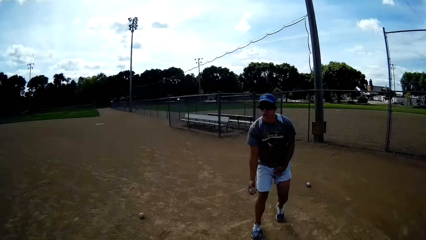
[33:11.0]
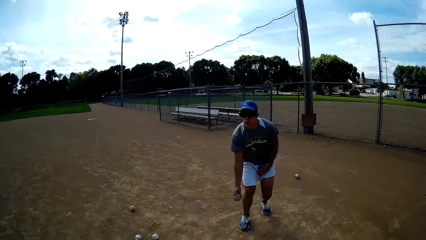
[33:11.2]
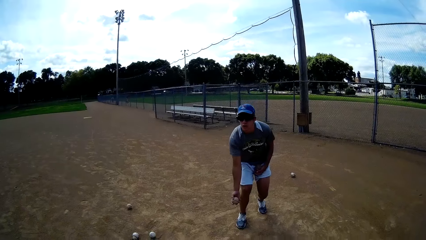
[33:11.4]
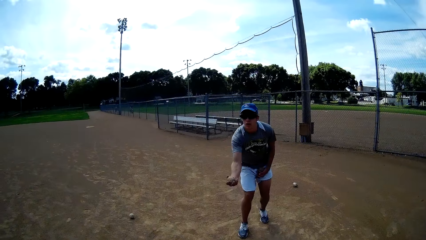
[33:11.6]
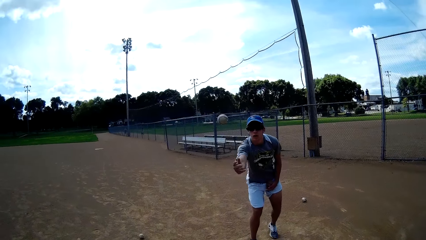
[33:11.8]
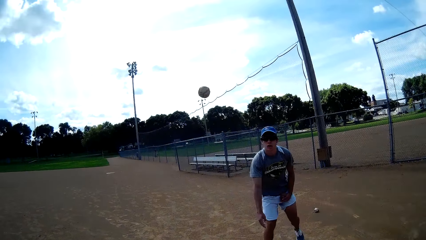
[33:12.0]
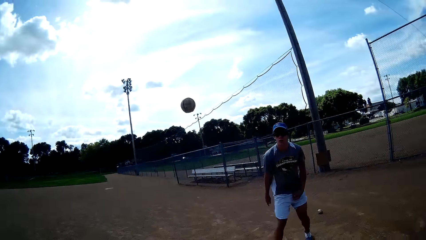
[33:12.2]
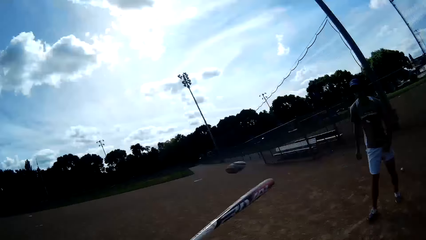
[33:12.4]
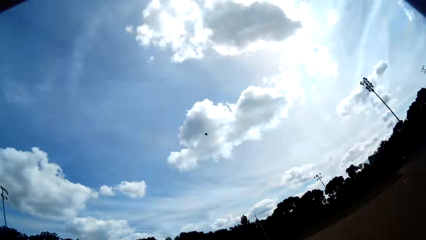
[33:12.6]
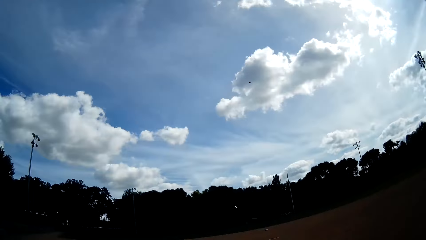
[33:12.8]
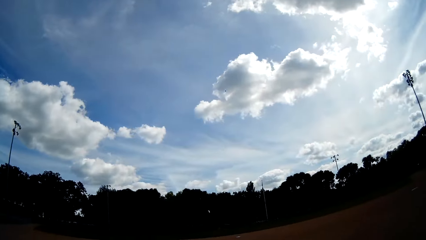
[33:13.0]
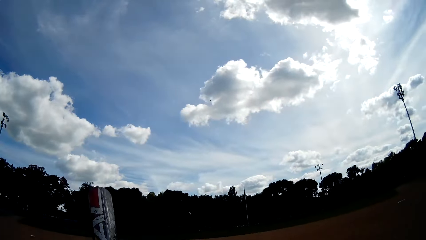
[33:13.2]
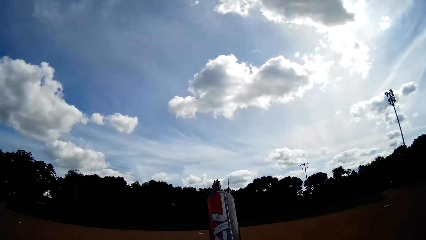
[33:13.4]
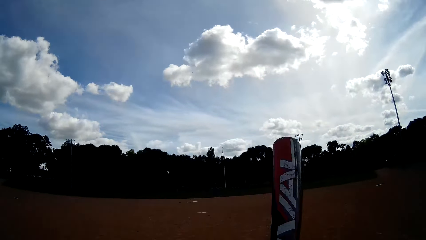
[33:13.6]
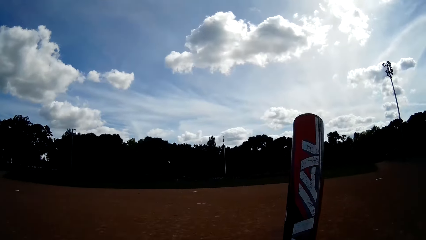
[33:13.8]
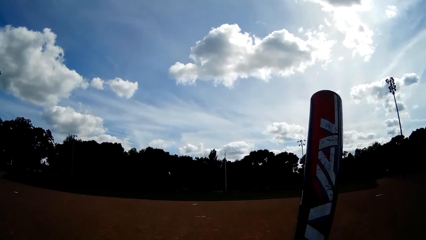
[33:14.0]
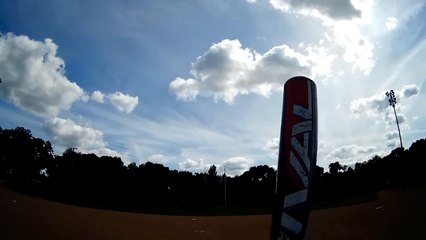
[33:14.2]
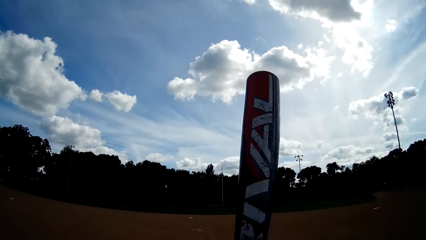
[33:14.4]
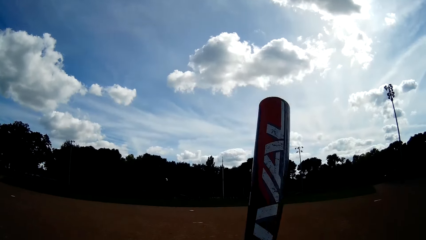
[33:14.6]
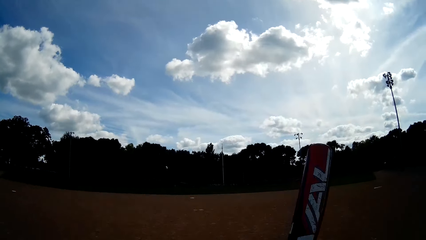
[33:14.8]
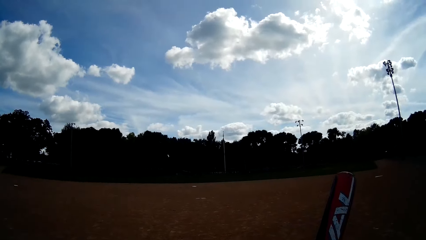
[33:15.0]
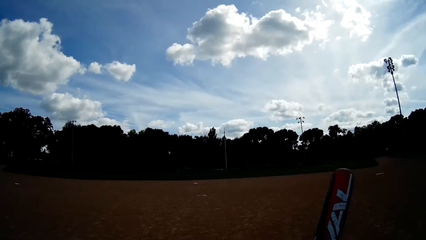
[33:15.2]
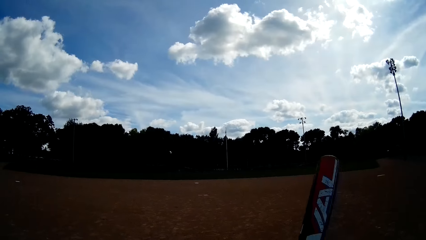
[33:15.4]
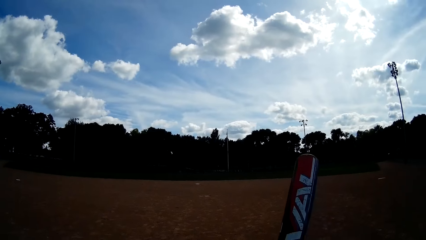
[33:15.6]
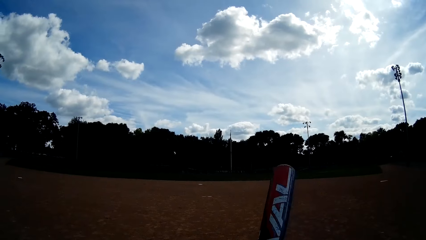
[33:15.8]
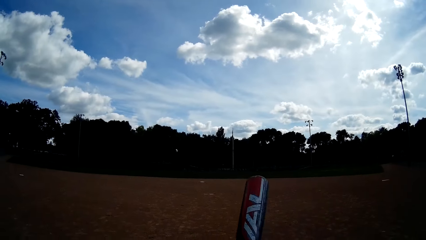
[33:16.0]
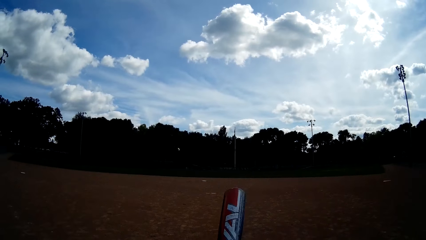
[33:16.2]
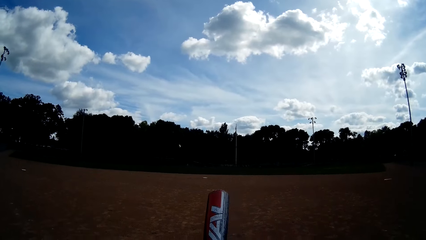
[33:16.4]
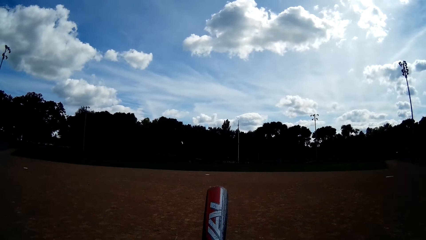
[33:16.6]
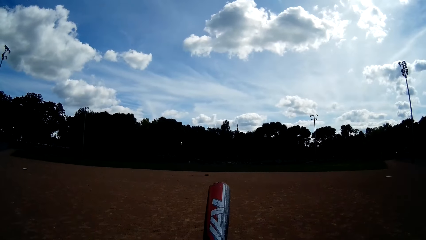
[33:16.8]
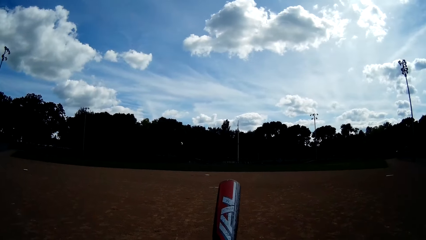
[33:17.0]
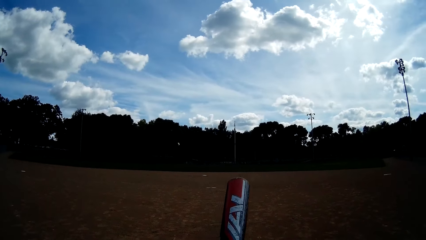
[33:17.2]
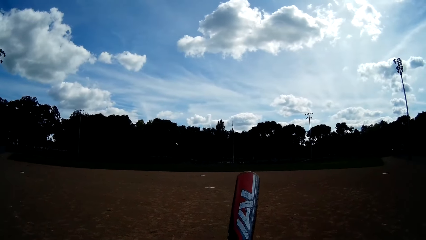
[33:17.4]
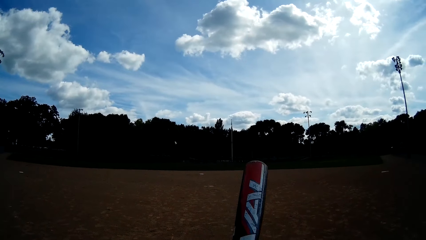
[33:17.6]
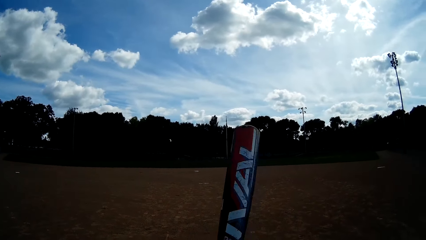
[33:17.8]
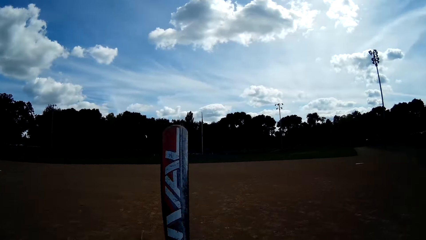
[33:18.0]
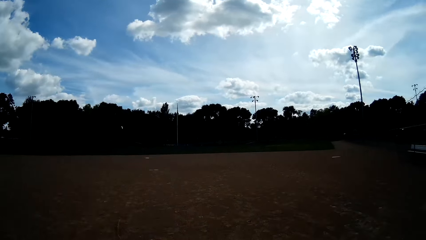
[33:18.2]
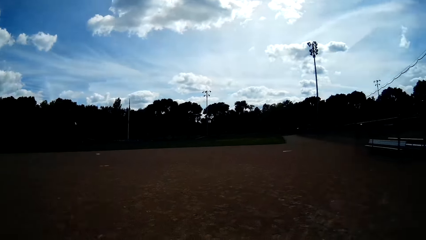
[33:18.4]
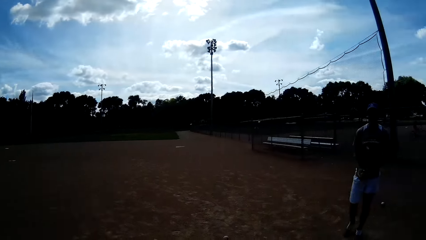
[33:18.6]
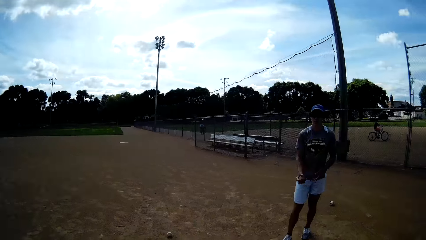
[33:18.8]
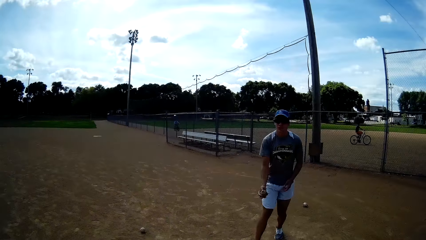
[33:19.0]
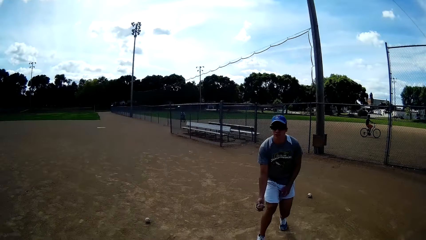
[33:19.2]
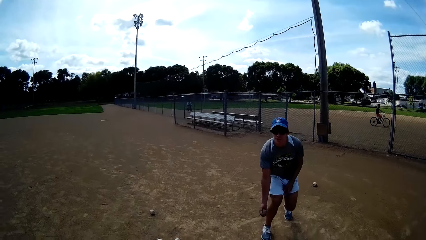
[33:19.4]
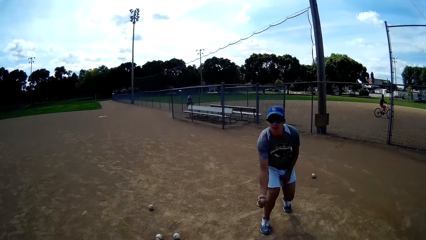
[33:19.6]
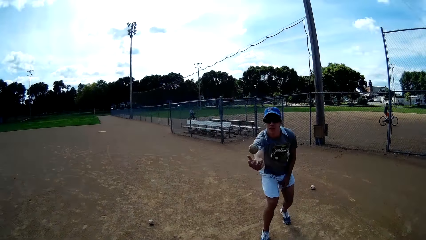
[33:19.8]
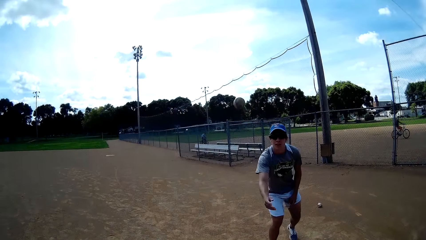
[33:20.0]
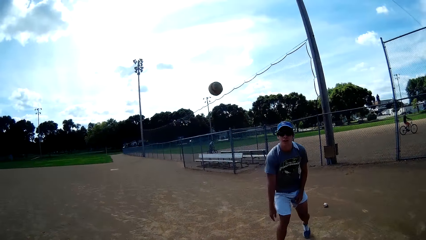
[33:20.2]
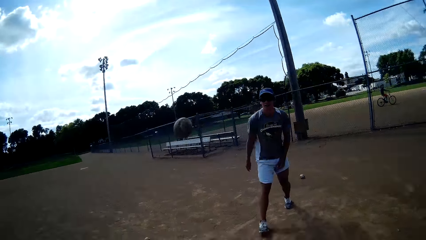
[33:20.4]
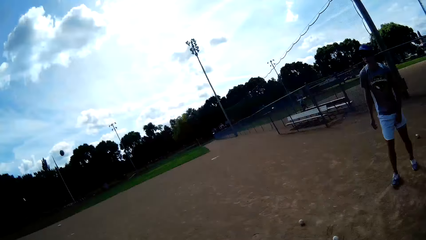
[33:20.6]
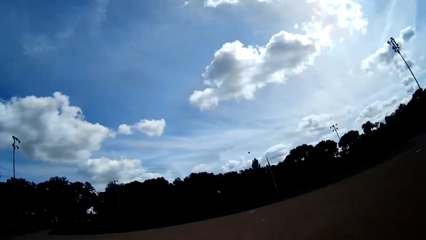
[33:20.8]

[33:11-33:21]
The man throws another ball towards the camera wearer with his right hand. The camera wearer hits the ball with the baseball bat in his hands. Another man rides a bicycle on the pitch. The first man throws another ball towards the camera wearer with his right hand. The camera wearer hits the ball with the bat.

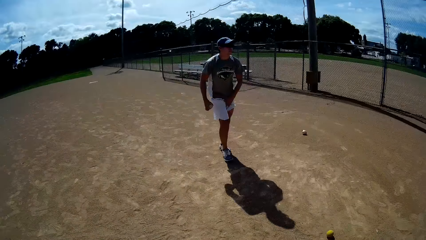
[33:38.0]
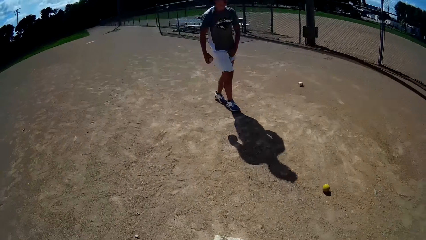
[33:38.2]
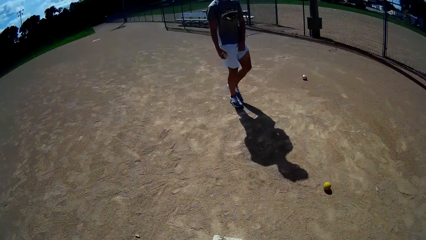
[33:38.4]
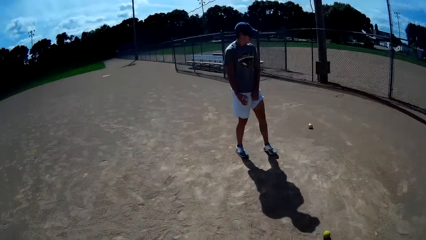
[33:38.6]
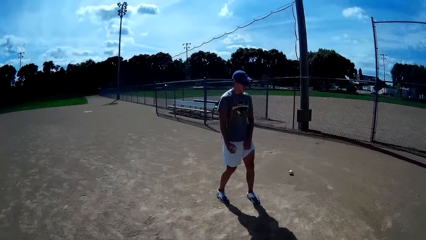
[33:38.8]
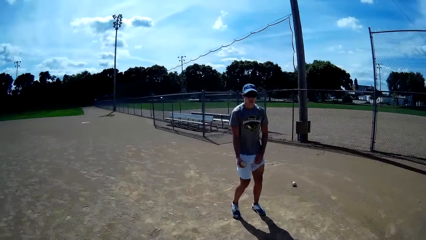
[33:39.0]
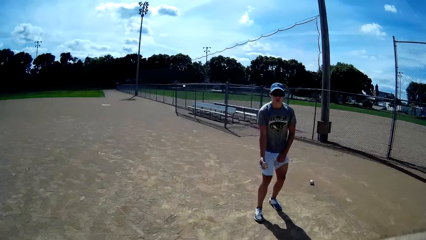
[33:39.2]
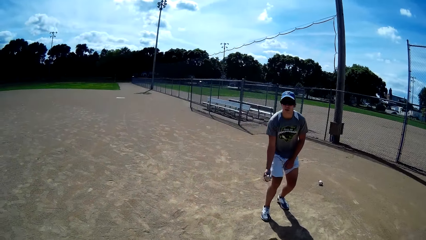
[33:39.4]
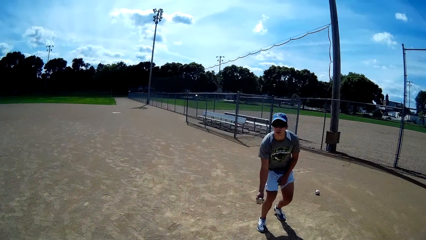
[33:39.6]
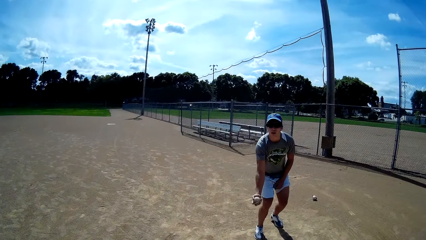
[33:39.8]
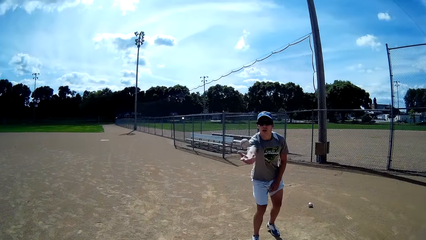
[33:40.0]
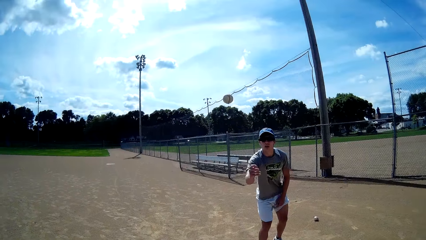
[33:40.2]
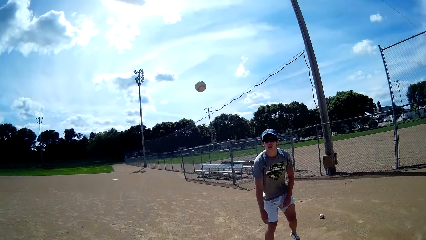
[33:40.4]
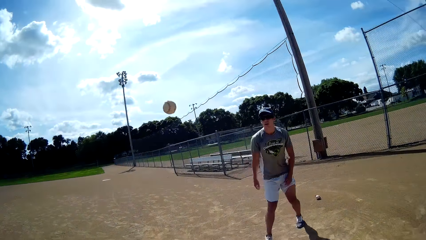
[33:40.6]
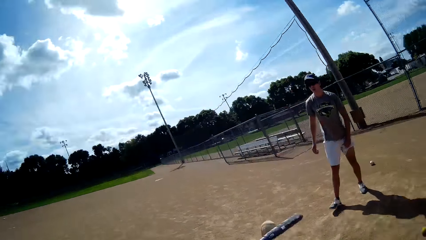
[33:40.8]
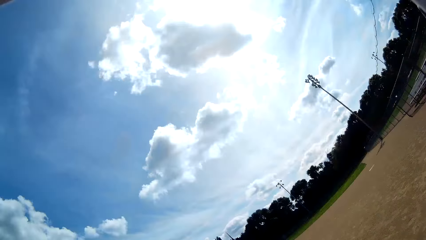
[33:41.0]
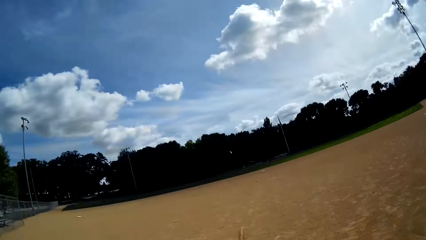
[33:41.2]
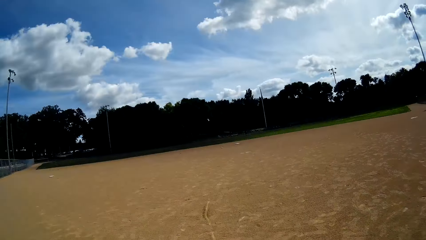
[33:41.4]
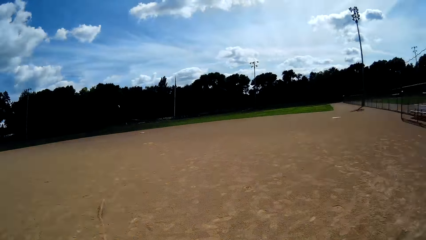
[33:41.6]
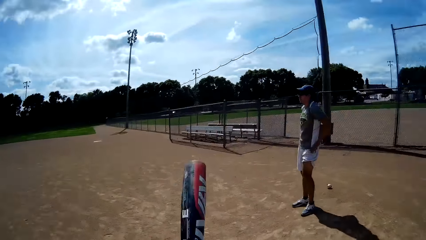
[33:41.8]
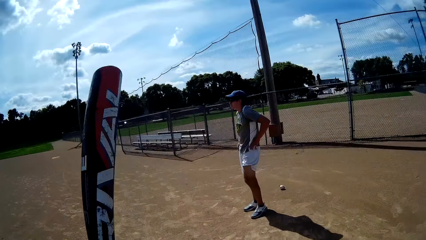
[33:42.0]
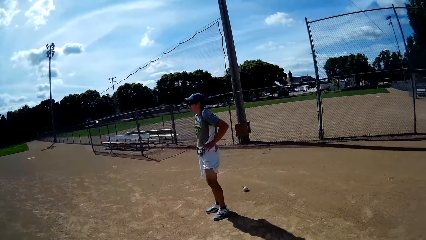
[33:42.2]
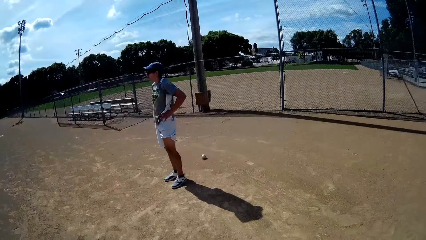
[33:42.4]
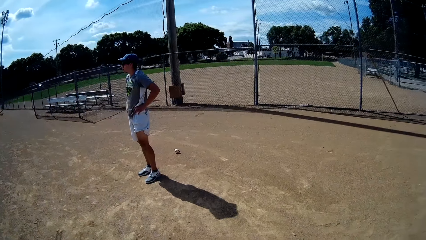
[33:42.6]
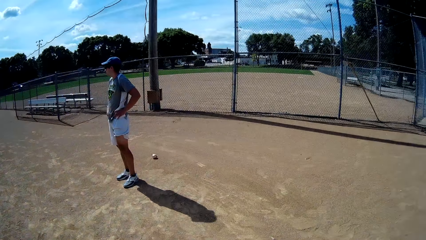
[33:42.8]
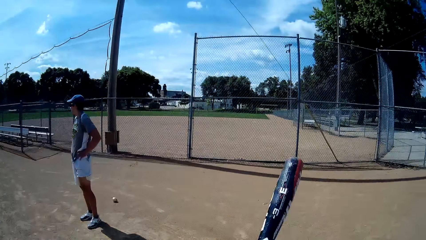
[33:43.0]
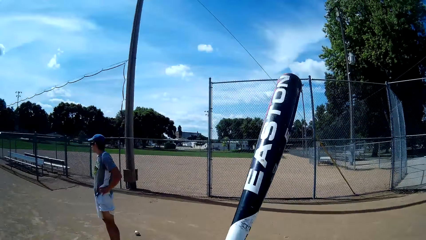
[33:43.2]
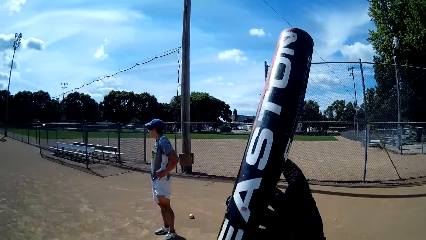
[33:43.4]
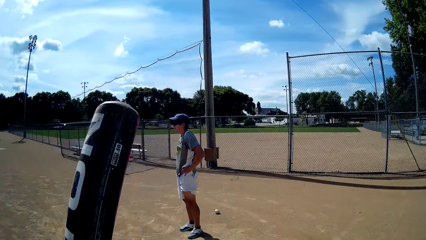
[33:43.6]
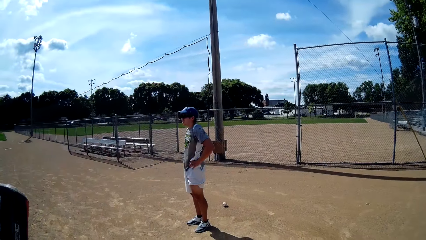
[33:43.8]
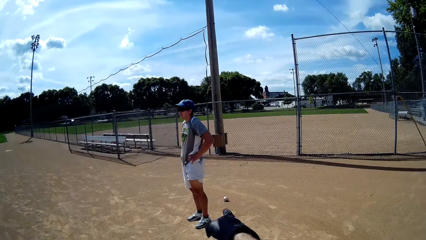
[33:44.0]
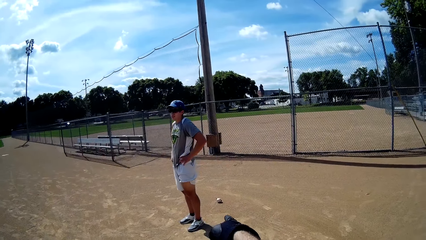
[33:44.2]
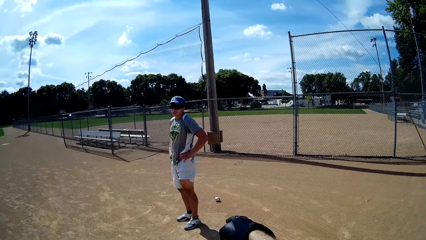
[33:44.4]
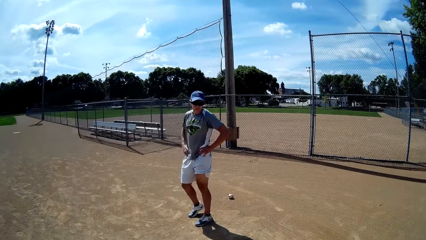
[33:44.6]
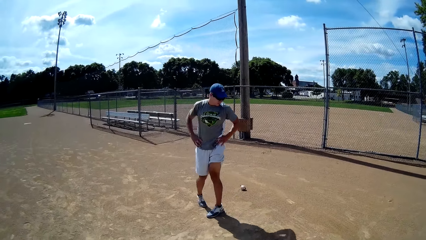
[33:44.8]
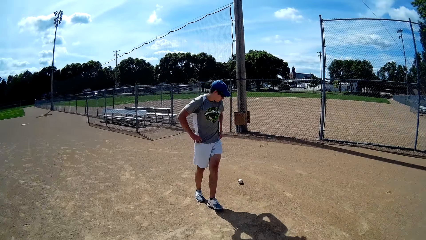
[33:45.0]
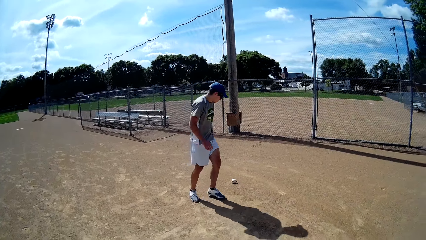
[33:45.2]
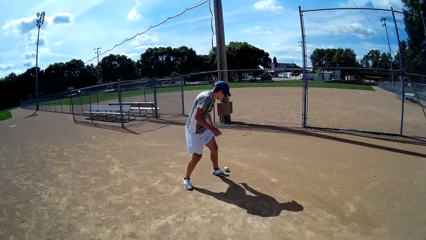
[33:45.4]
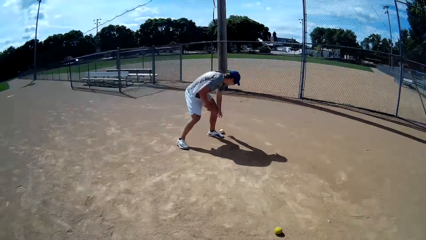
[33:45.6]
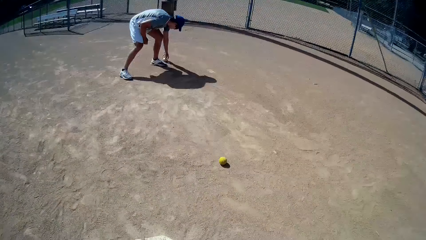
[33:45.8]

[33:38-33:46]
A man walks around the pitch. The man throws another ball towards the camera wearer with his right hand. The camera wearer hits the ball with the baseball bat in his hands.
